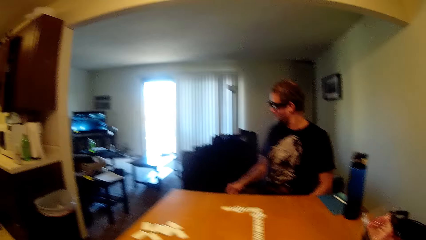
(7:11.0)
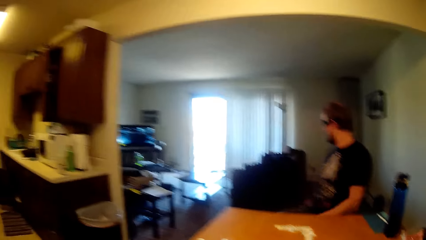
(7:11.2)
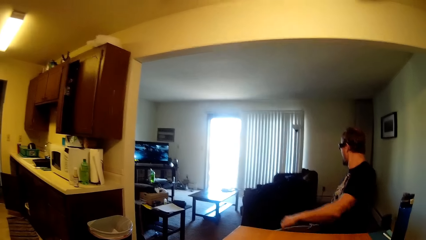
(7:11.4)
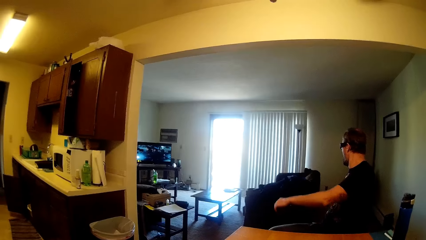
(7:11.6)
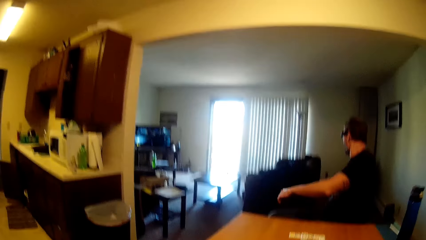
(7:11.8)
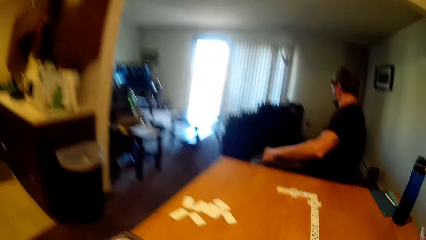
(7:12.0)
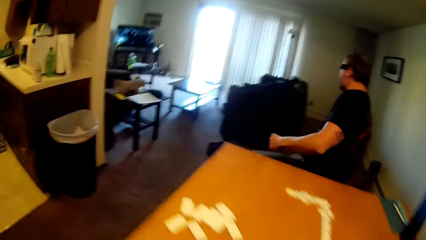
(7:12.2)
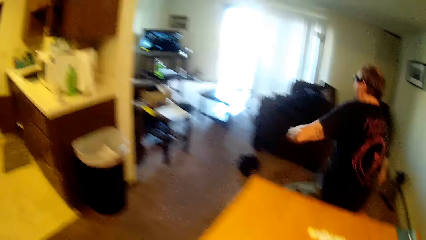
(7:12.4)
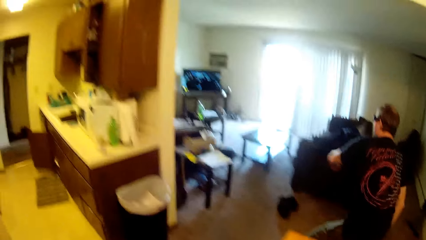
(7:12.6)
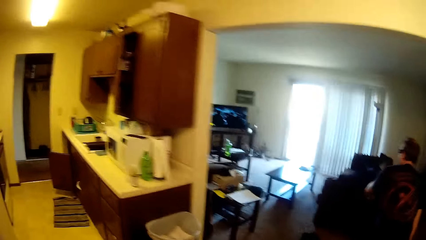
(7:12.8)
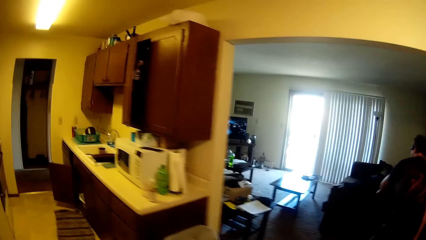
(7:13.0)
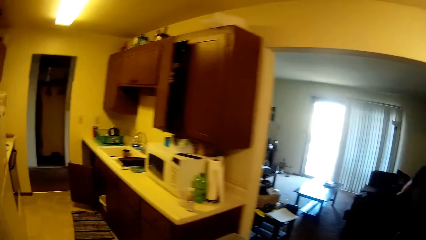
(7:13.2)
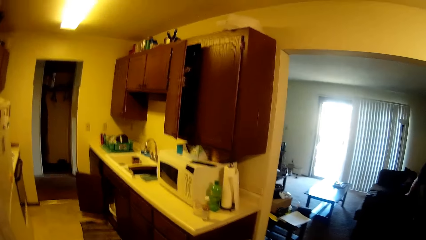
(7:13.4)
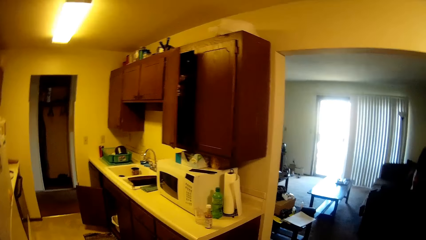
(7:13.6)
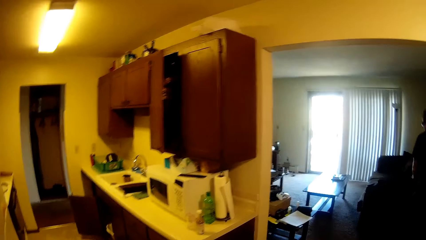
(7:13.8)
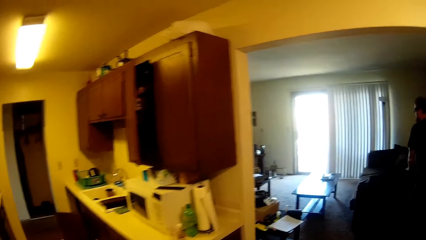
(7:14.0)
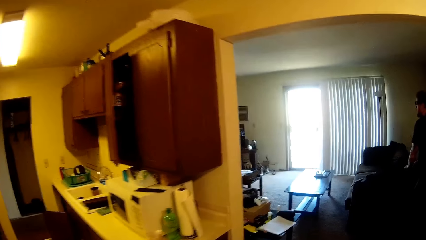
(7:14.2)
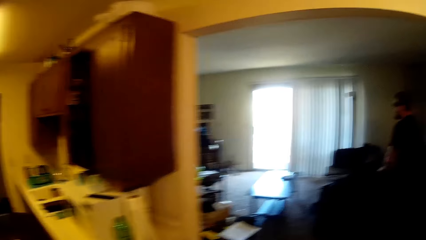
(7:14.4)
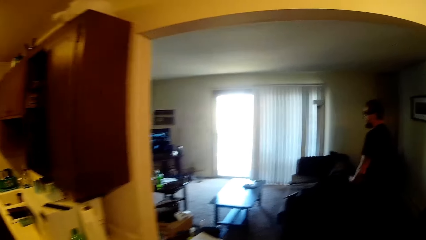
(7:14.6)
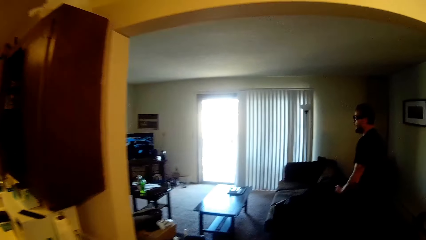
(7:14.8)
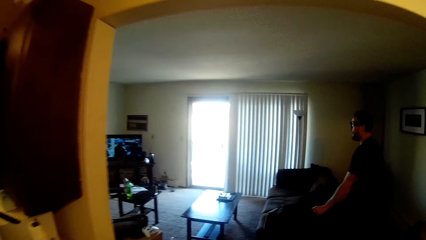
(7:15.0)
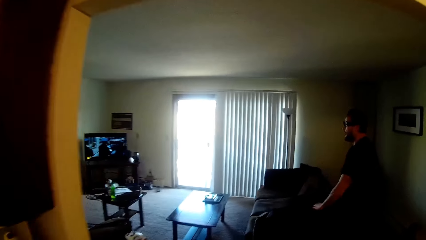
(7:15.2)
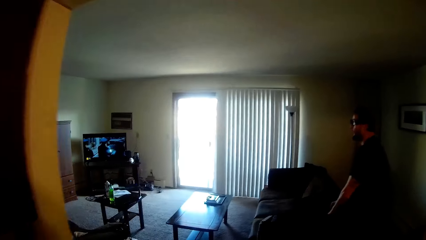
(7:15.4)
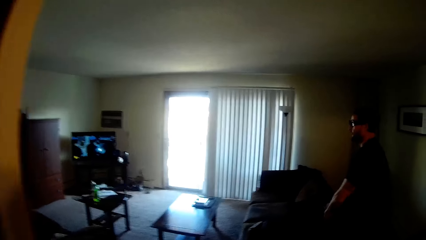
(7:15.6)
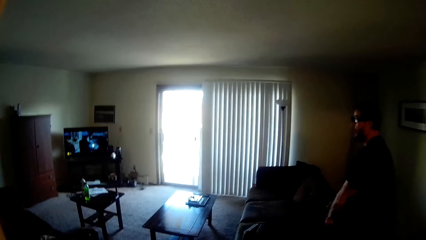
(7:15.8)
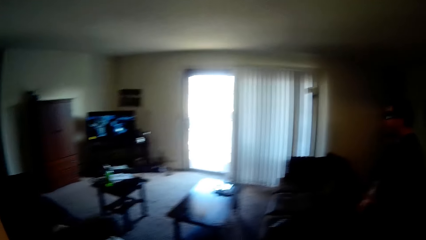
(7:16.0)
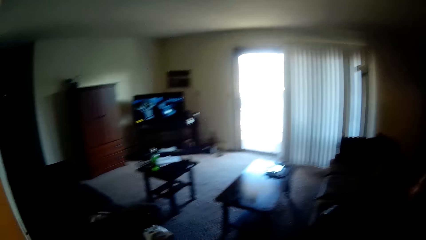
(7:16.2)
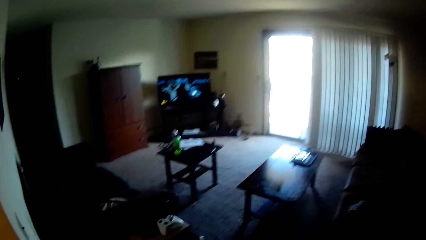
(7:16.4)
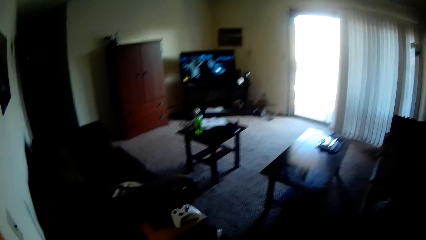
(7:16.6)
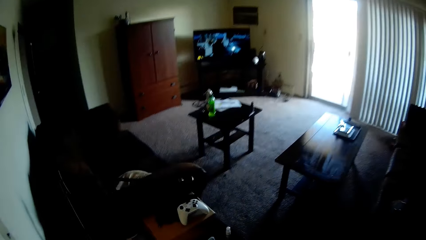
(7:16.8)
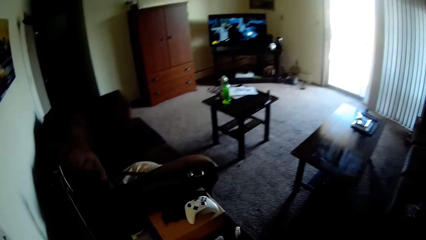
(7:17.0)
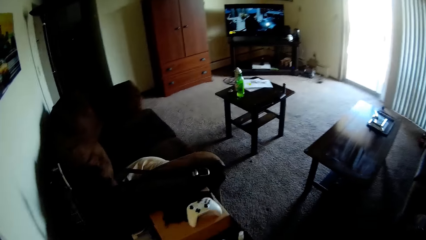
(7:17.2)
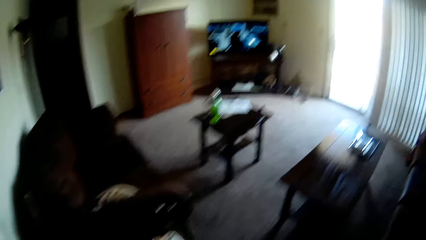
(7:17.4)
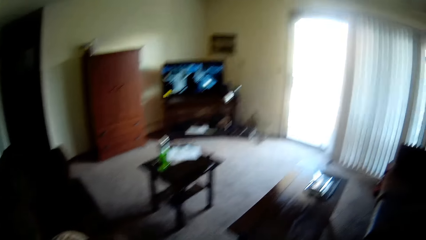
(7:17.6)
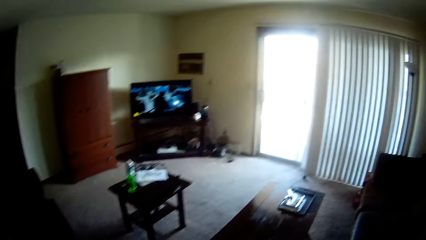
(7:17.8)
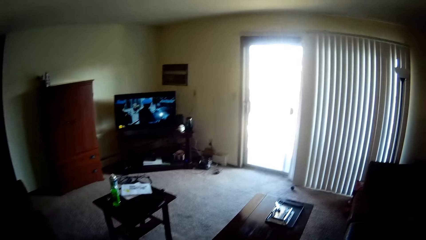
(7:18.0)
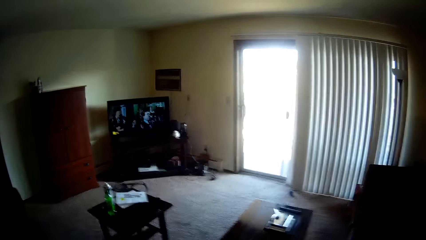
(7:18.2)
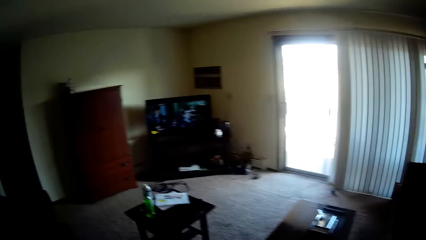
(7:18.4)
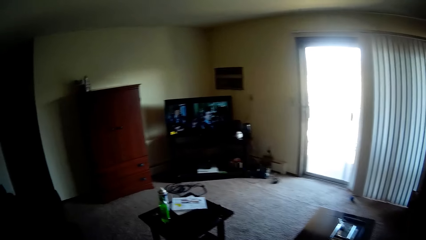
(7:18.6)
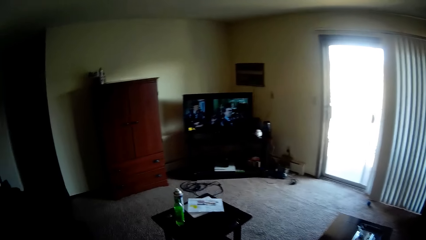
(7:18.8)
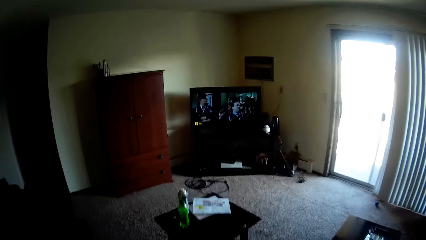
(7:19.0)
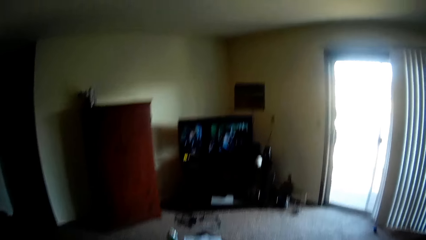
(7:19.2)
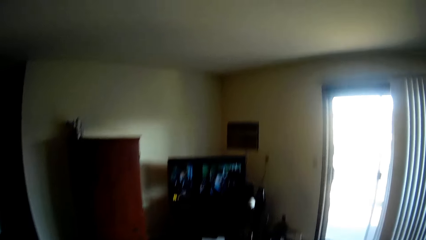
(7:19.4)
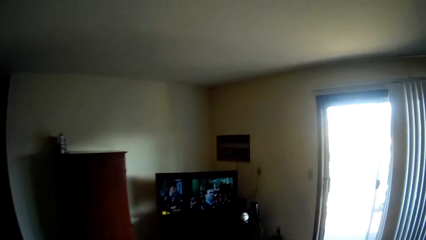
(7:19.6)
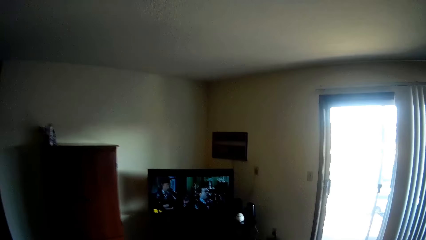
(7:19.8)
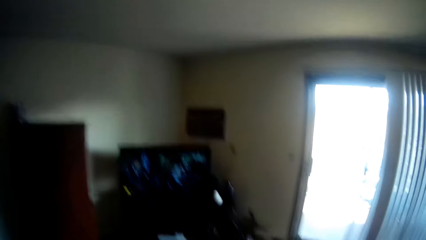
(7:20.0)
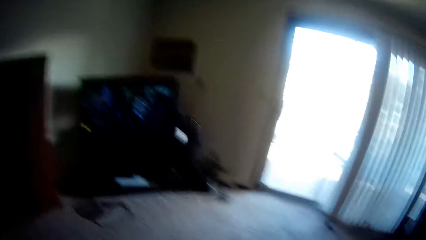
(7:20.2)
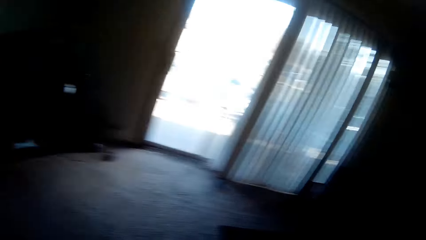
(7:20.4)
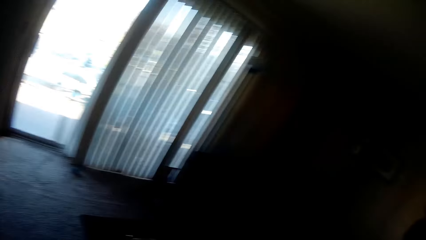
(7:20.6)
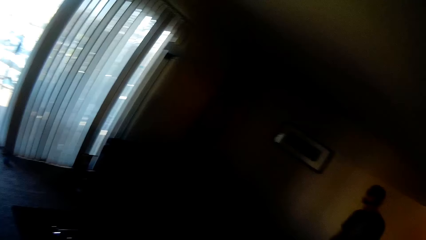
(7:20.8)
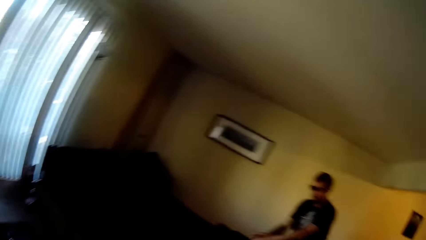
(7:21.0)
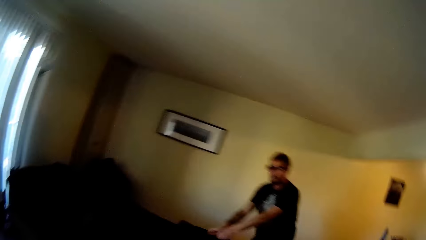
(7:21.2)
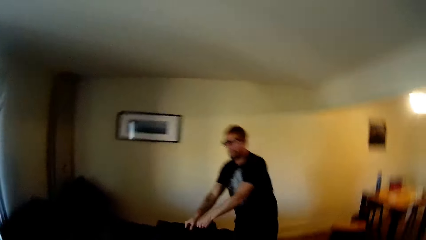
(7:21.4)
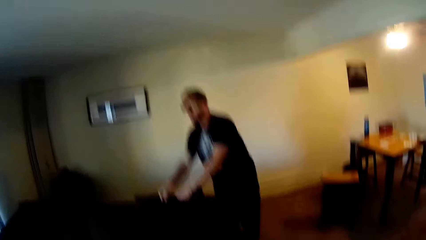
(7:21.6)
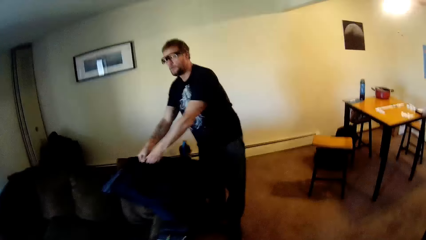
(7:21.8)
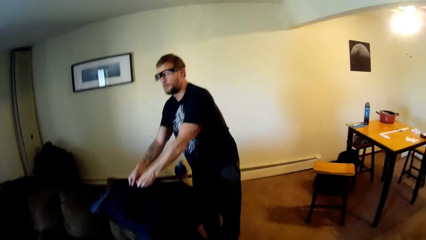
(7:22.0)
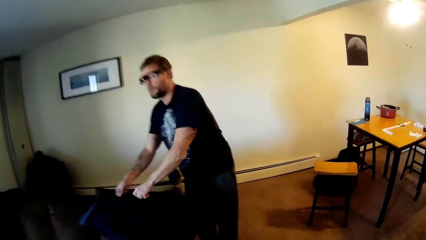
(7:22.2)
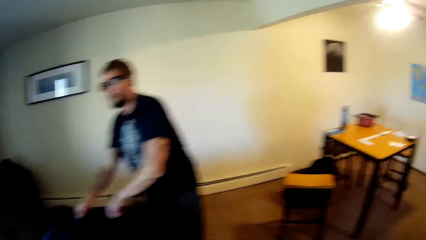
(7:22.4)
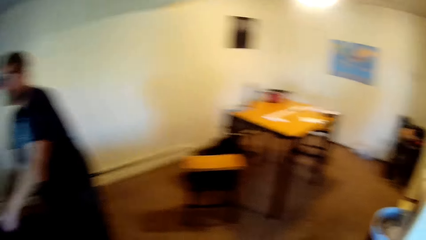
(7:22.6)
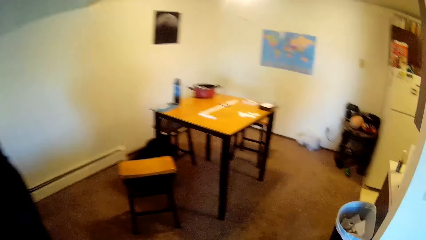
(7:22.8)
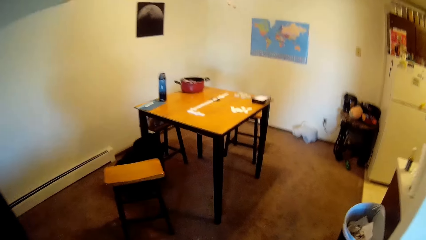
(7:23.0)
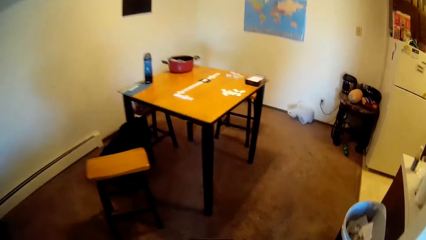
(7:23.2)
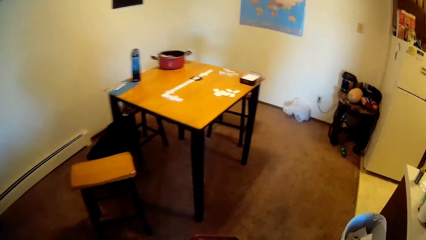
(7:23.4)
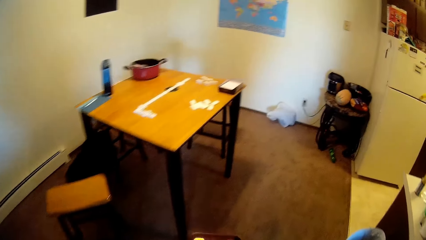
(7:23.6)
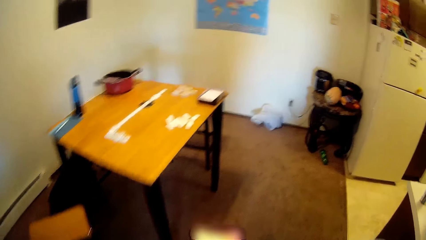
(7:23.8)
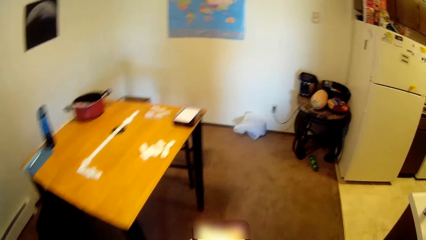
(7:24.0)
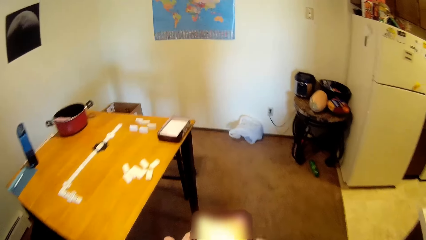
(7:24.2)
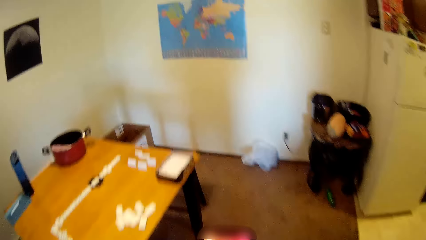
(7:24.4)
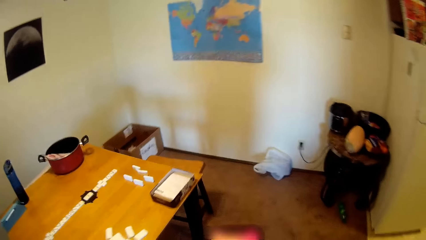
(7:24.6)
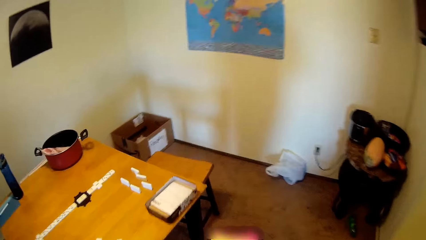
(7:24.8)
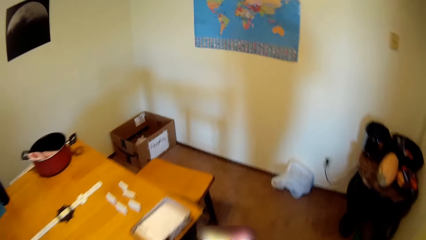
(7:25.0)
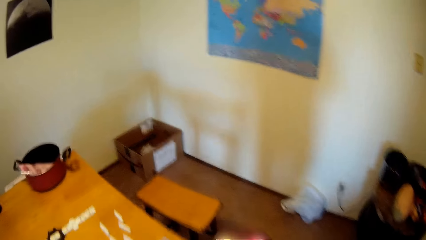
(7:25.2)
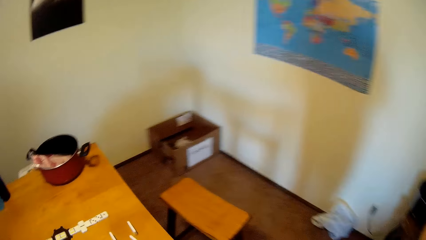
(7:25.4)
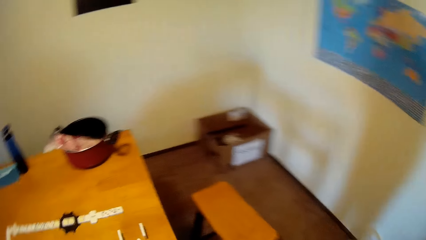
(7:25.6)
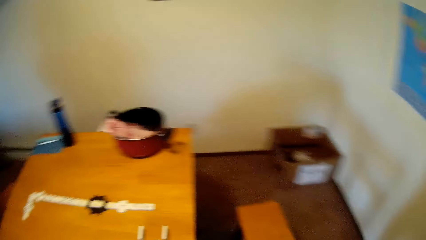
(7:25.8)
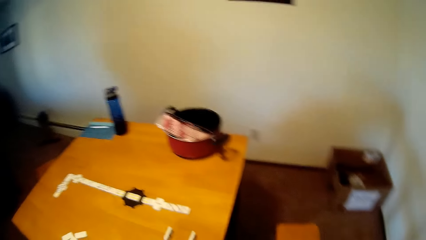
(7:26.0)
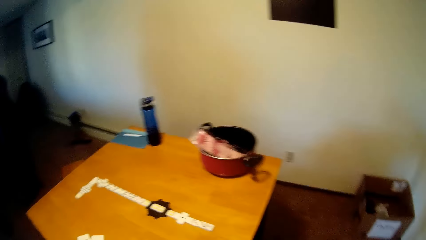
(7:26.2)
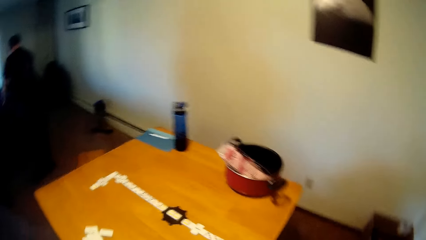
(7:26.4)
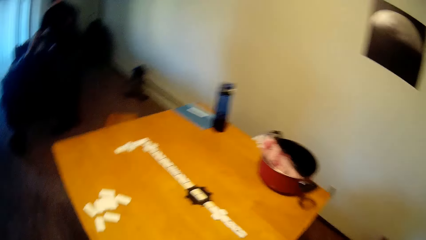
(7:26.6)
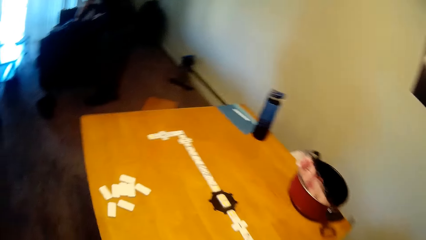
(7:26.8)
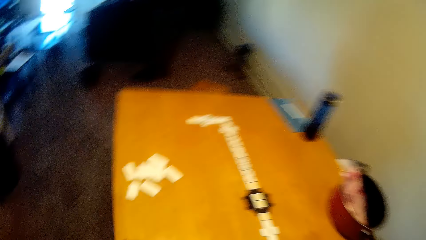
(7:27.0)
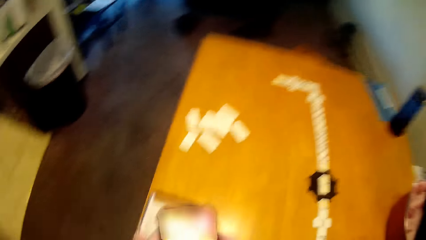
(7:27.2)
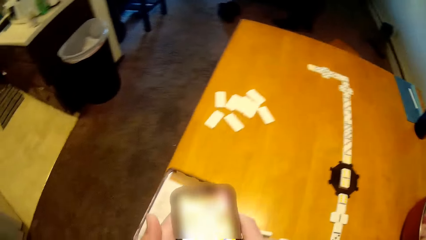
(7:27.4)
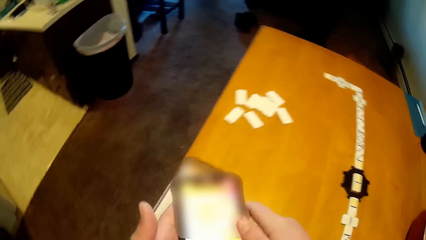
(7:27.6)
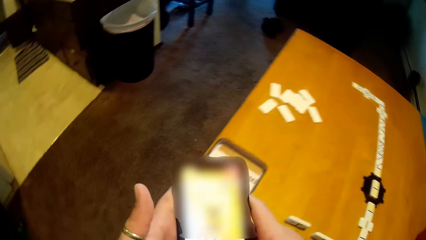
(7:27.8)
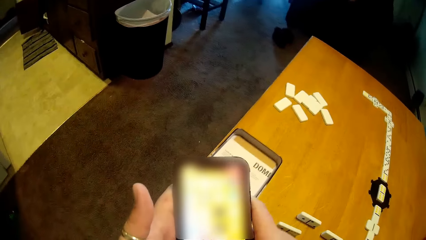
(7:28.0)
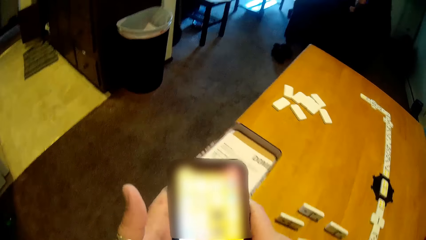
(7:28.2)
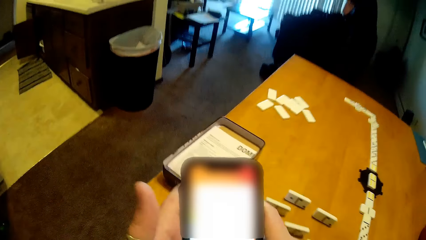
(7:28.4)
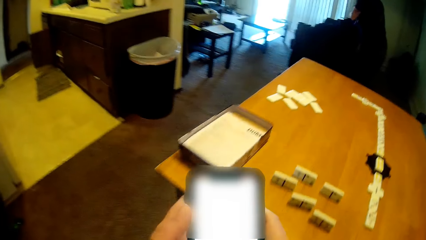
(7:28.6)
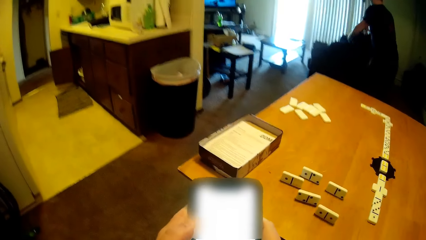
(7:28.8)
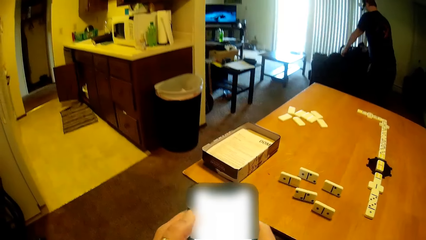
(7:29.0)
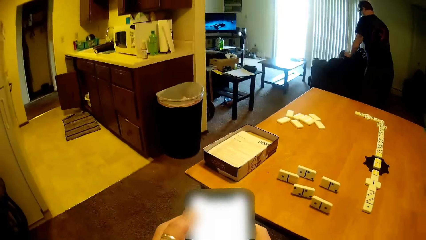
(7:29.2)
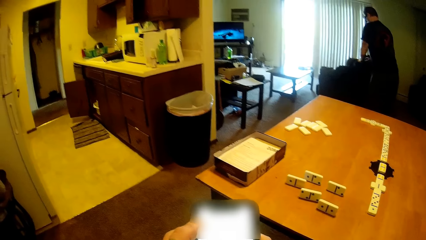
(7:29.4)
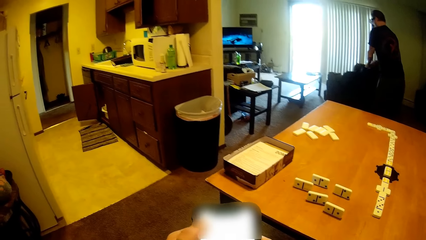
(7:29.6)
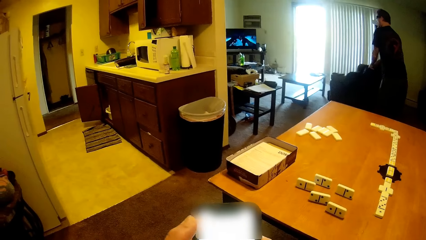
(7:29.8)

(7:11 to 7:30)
A man walks away from the table. The man stands up. The camera wearer walks to the living room. The man holds something. The camera wearer walks round the room. They scroll the phone and sit down.
